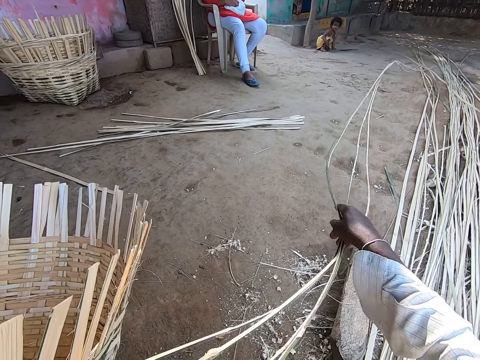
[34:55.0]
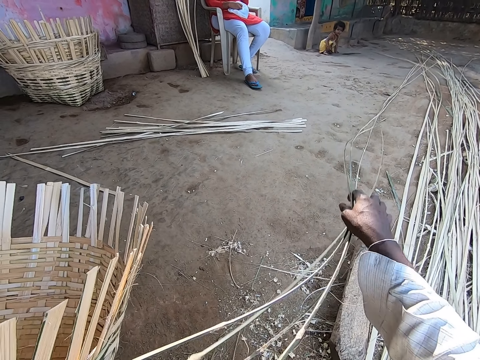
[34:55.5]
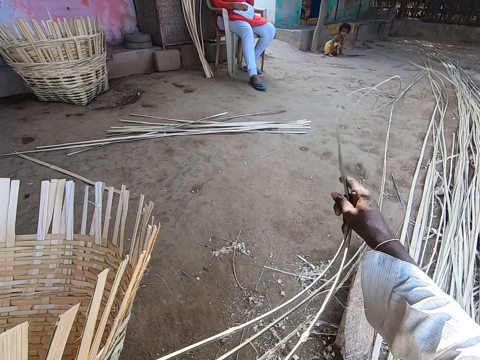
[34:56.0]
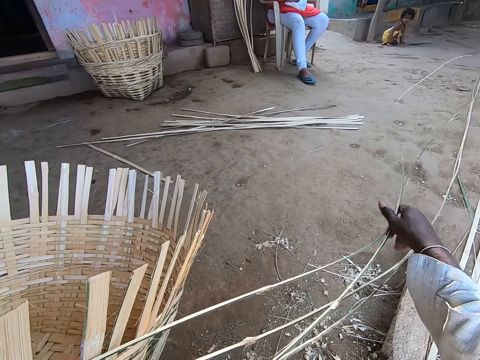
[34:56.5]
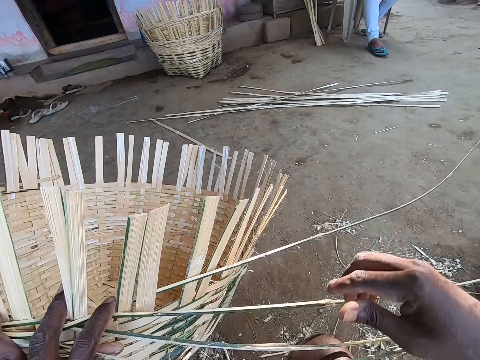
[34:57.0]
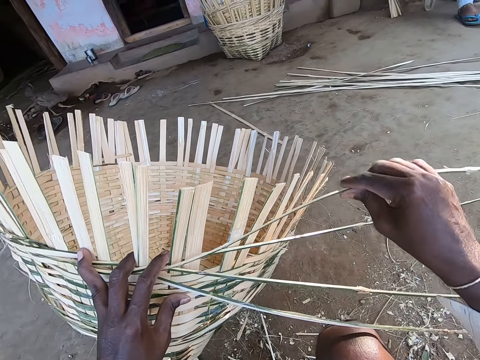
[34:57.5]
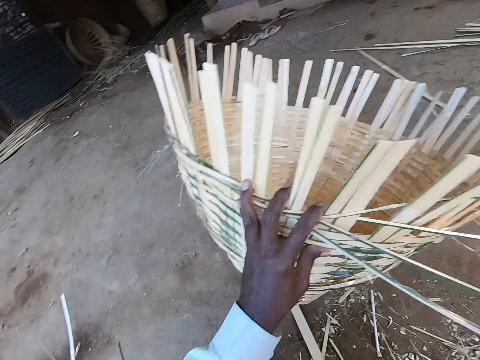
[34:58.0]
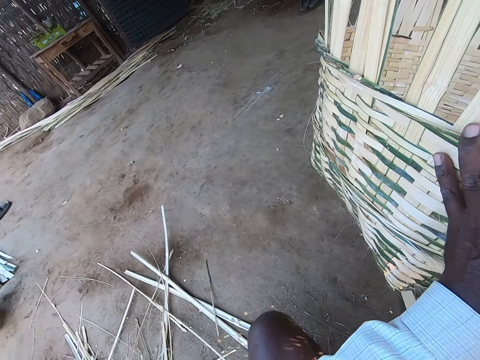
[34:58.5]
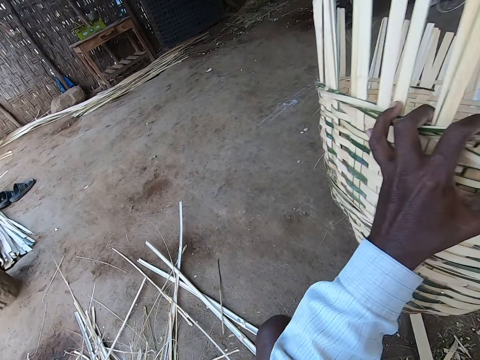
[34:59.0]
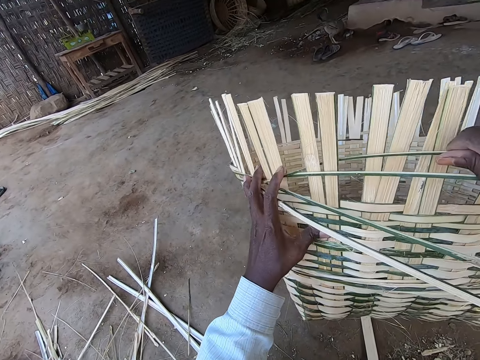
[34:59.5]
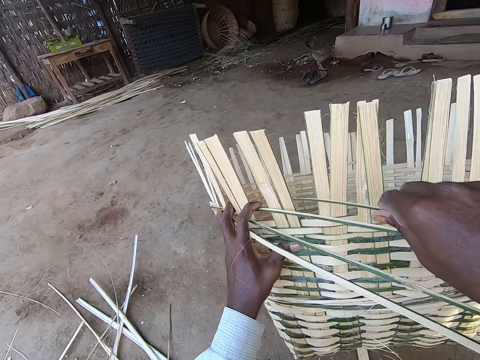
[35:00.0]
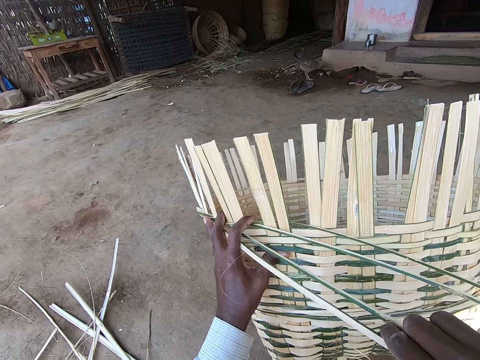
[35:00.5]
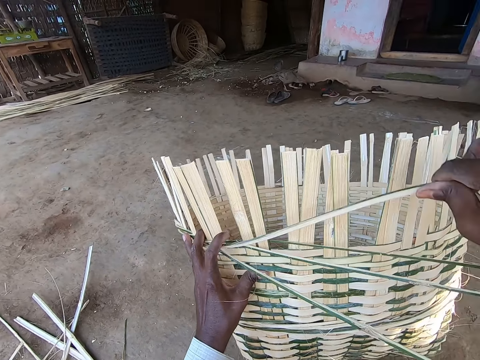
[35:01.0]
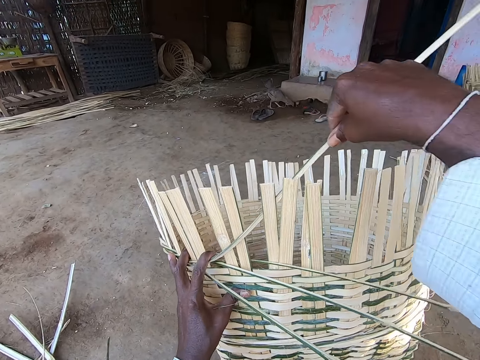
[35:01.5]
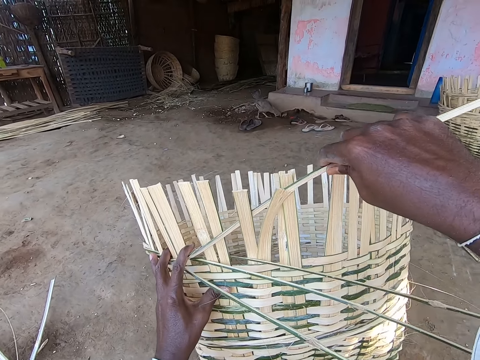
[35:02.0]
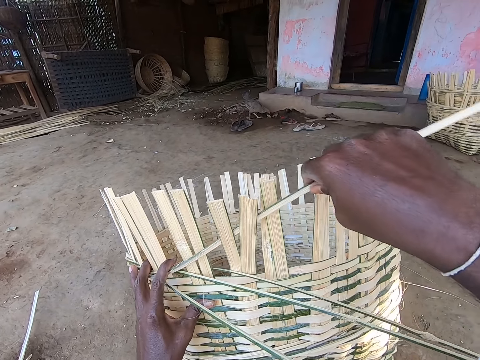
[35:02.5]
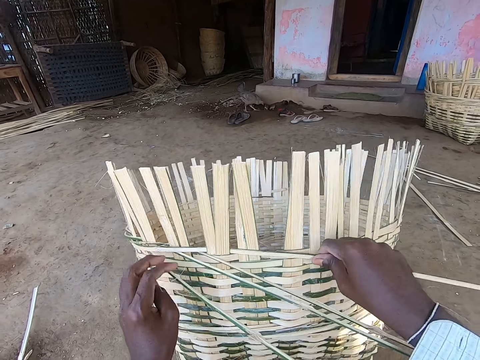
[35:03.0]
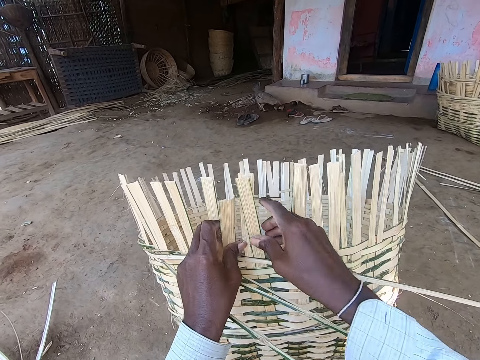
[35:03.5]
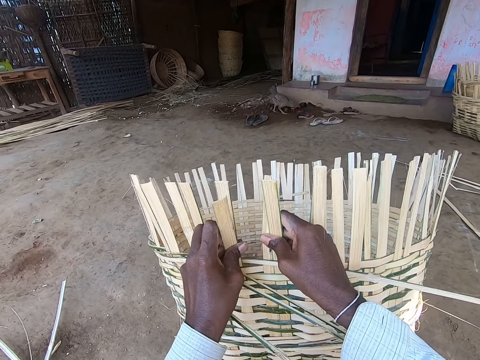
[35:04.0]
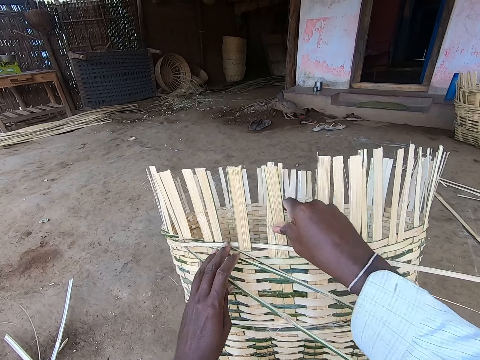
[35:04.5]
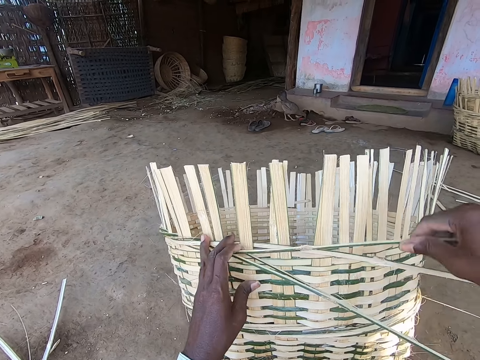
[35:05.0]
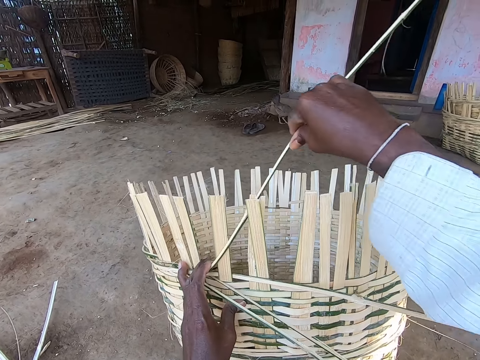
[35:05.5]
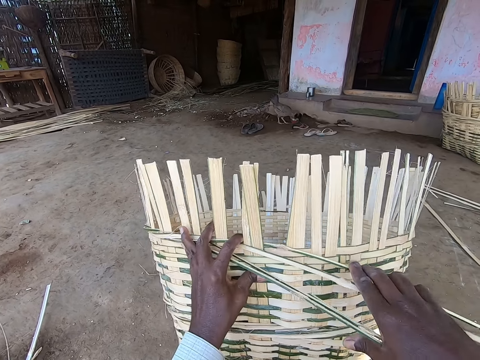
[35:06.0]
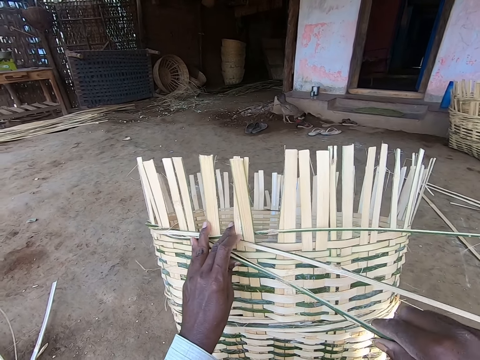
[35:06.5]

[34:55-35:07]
The camera wearer weaves the basket with the fibers with both hands. He adjusts the warp fibers of the basket with both hands. He weaves the basket with the fibers with both hands.

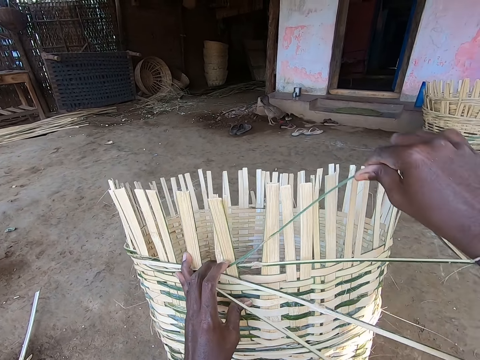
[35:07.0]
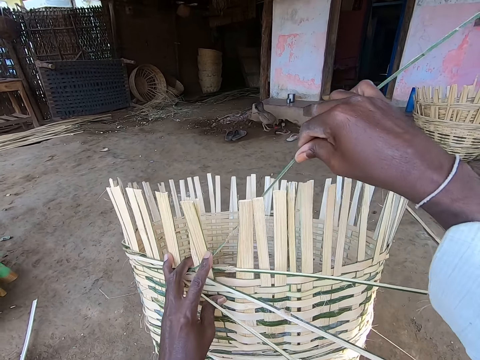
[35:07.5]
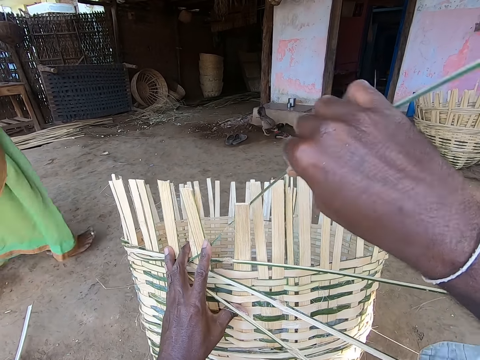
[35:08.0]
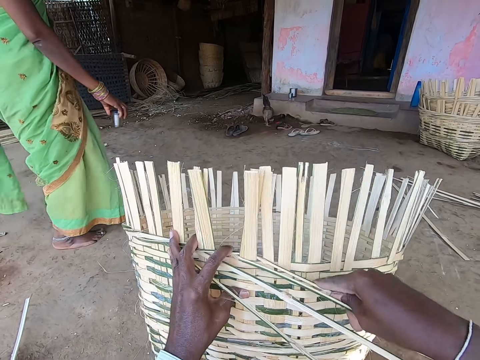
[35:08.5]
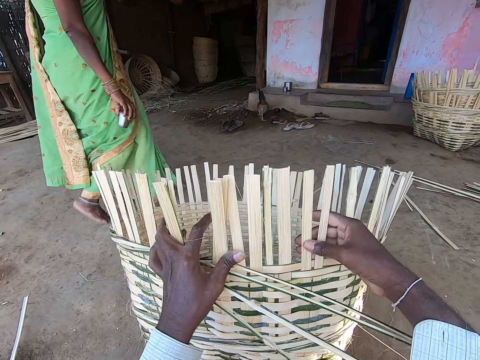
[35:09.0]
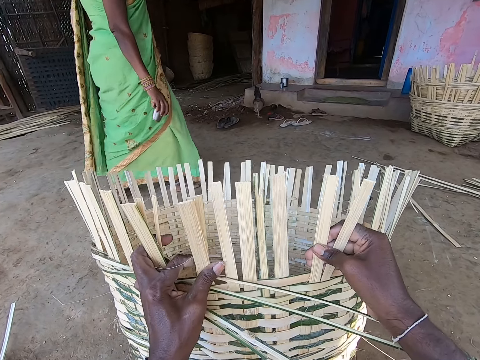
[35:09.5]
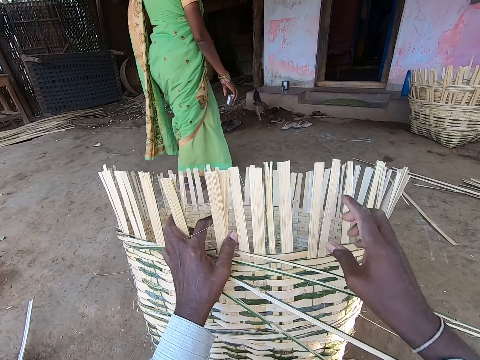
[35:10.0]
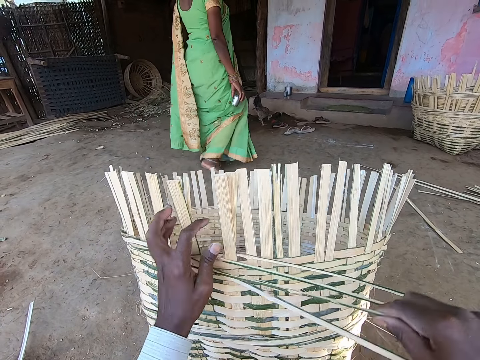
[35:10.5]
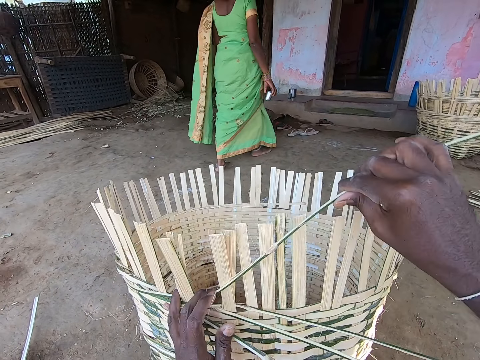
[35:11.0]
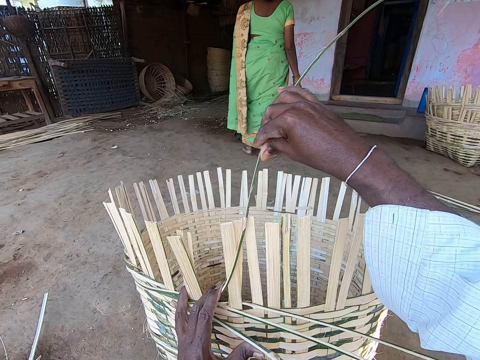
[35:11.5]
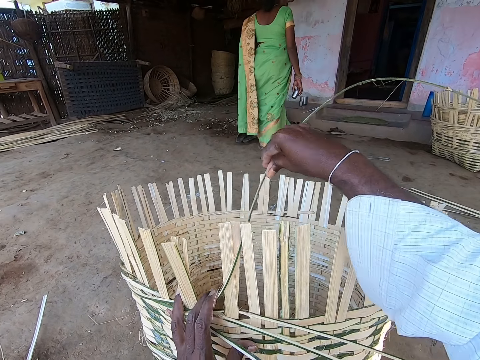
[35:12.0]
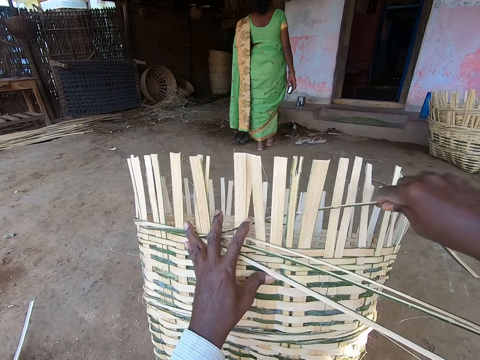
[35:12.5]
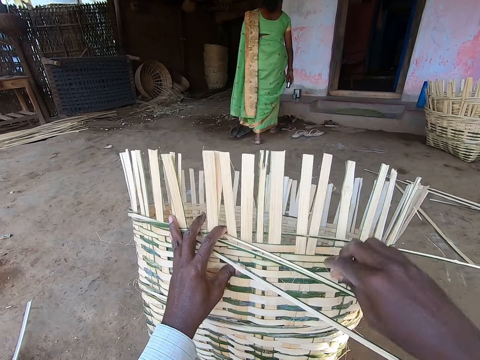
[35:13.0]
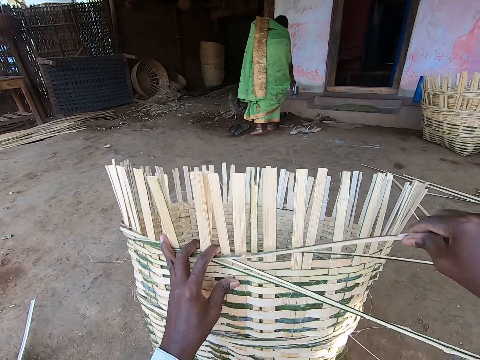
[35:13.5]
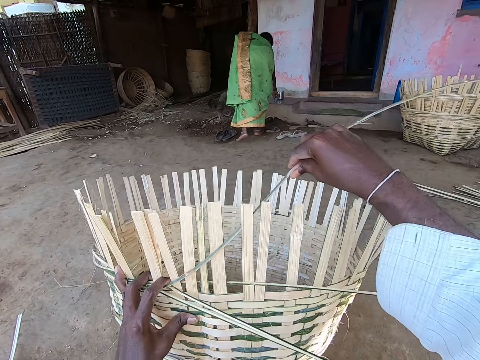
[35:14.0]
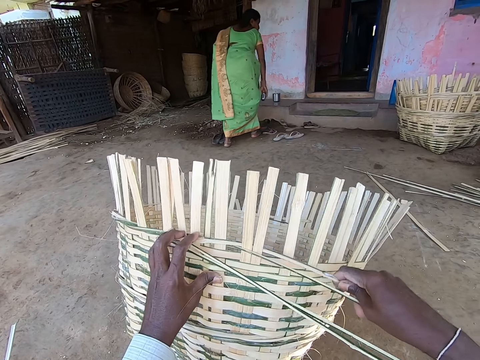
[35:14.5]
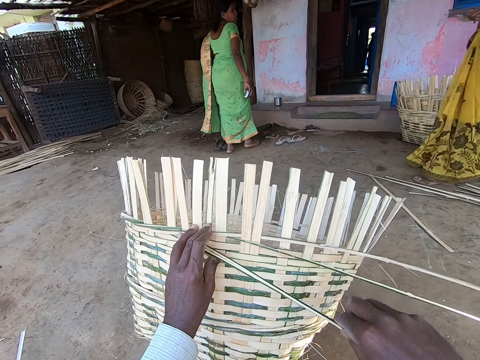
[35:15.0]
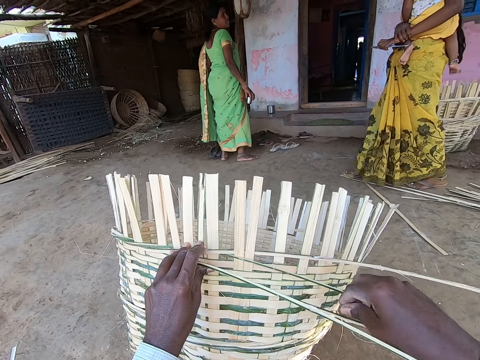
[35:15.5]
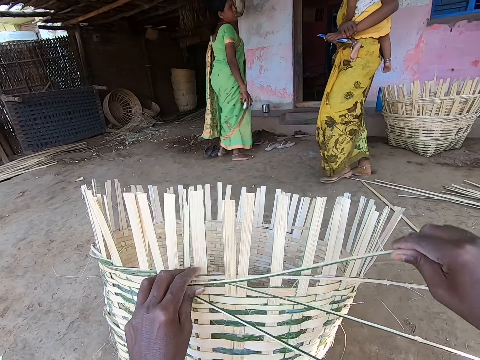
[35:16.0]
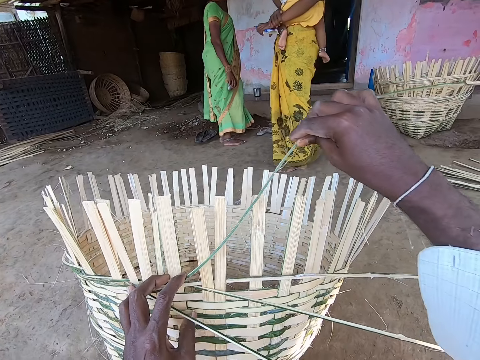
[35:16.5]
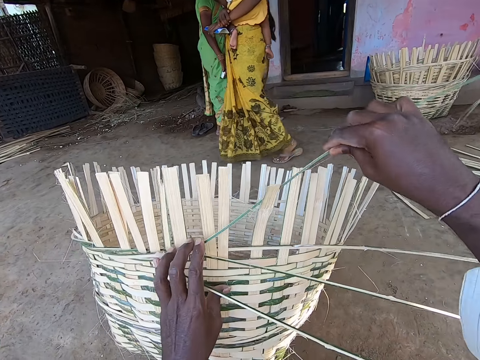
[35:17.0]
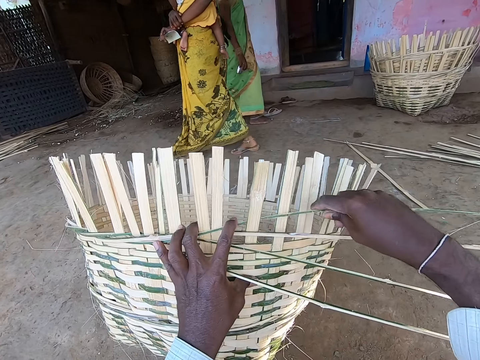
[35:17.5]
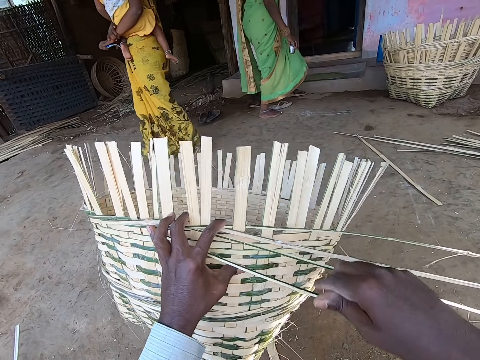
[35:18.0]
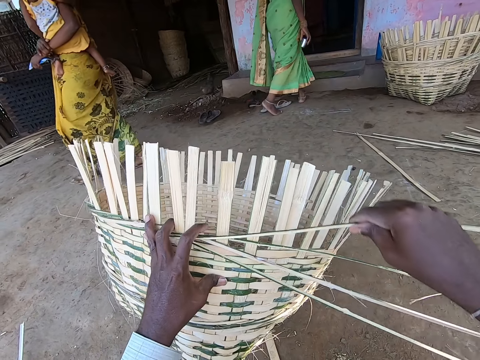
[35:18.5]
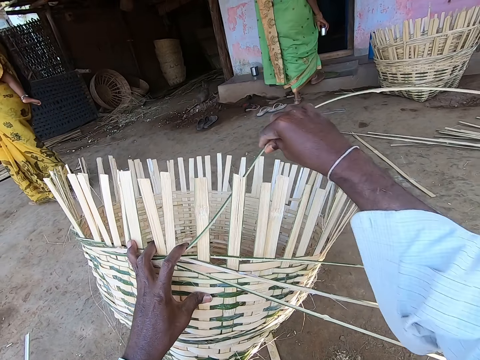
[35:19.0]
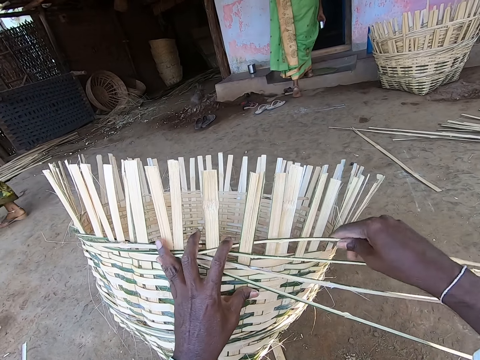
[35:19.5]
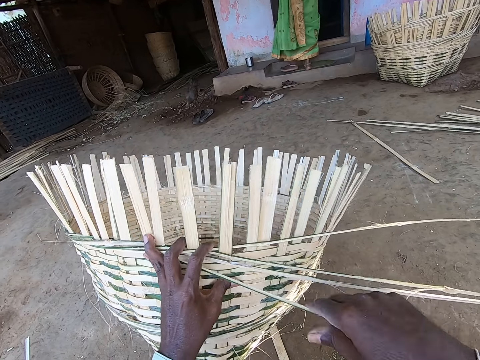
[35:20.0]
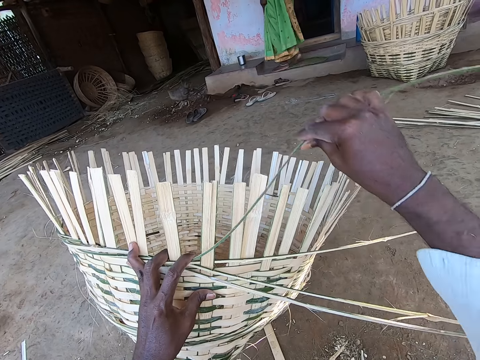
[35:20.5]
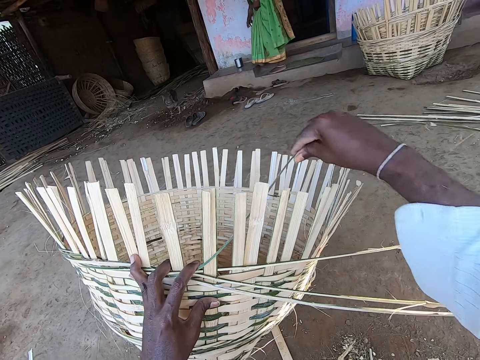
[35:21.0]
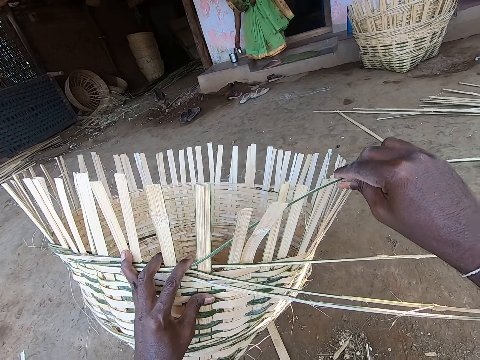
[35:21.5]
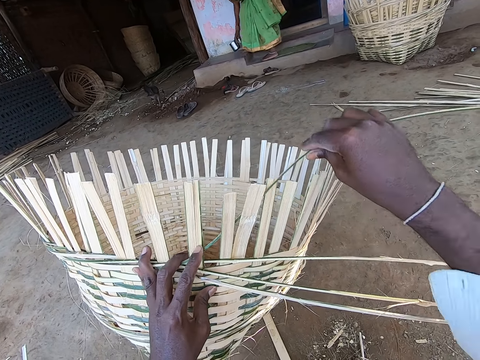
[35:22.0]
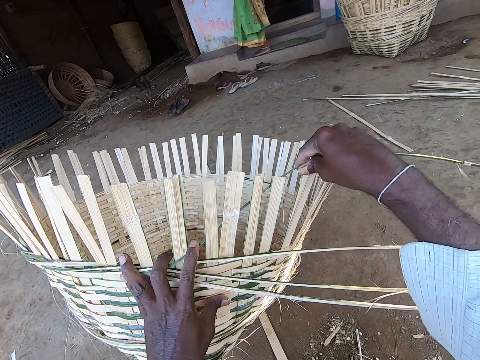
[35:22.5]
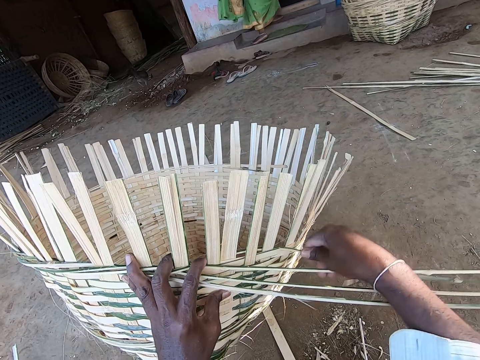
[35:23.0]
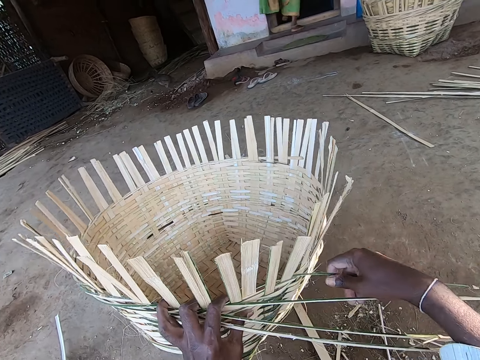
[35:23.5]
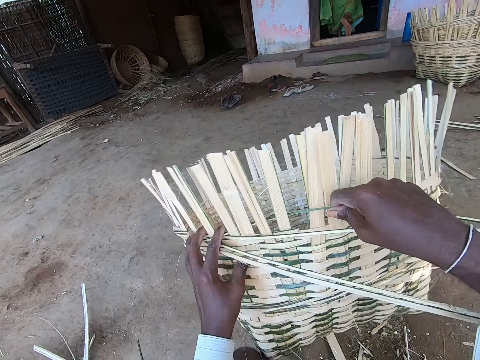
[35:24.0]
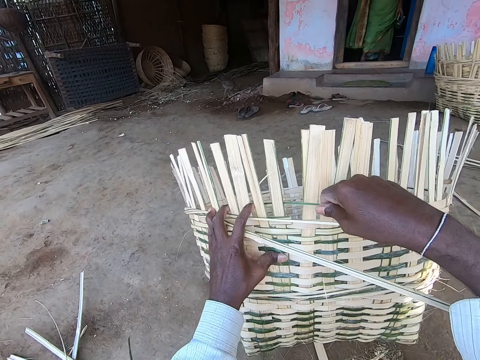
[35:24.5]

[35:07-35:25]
The woman walks to the porch. The camera wearer adjusts the warp fibers of the basket with both hands. They weave the basket with the fibers with both hands. The woman puts a cup in her right hand on the porch, and takes the cup from the floor of the porch with her right hand. Another woman walks past the camera wearer with a baby in her left arm. The first woman walks. The first woman takes the cup from the floor of the porch with her right hand. The camera wearer turns the basket on the ground with both hands. The first woman walks into a house. The camera wearer weaves the basket with the fibers with both hands.
